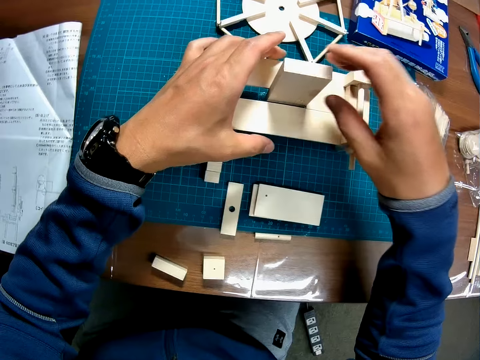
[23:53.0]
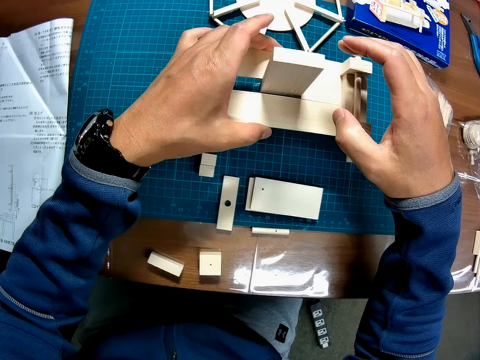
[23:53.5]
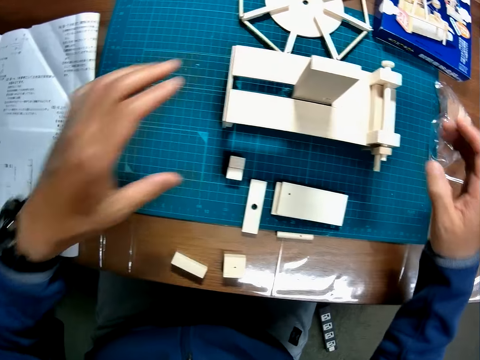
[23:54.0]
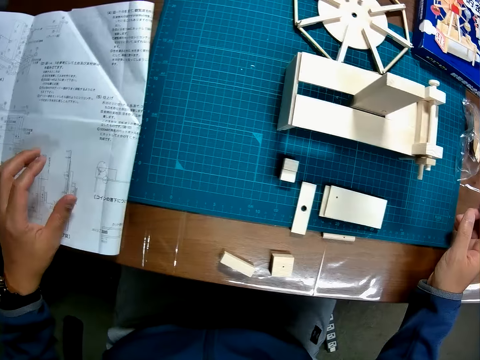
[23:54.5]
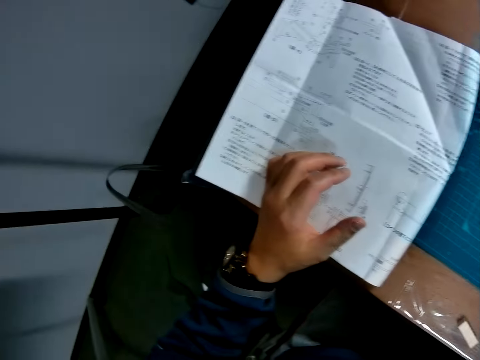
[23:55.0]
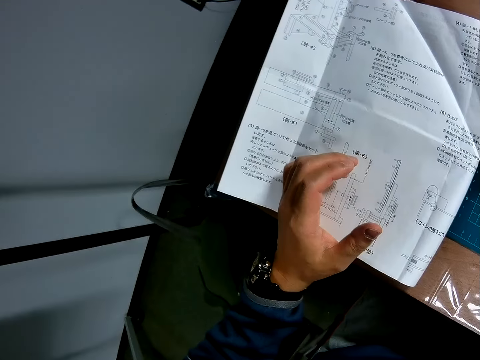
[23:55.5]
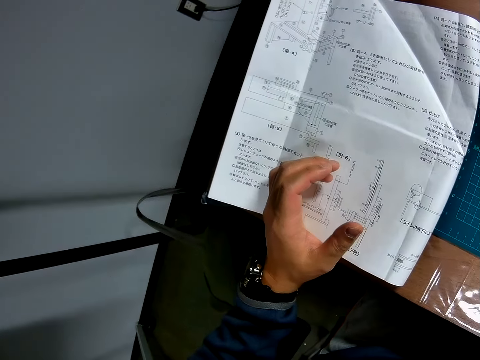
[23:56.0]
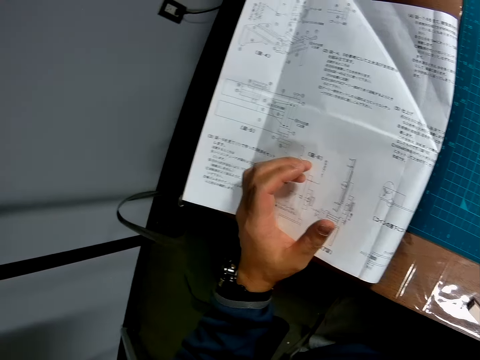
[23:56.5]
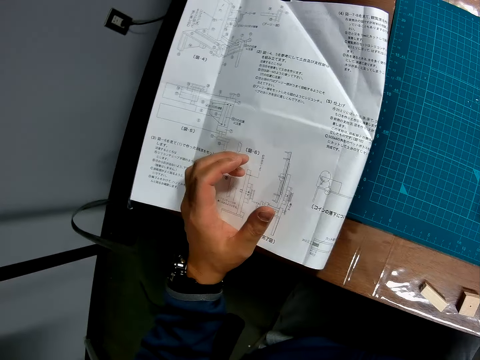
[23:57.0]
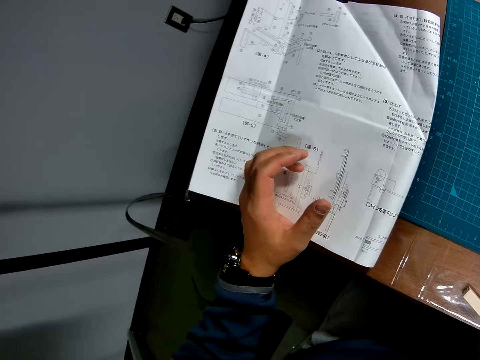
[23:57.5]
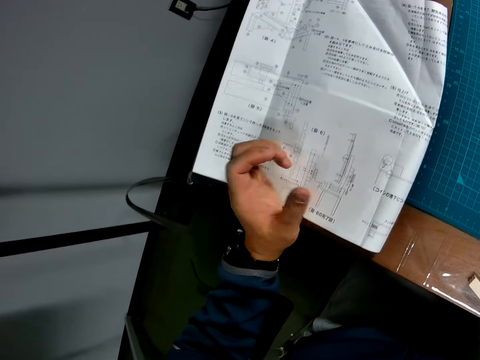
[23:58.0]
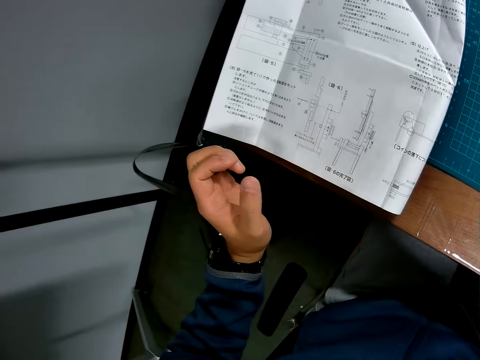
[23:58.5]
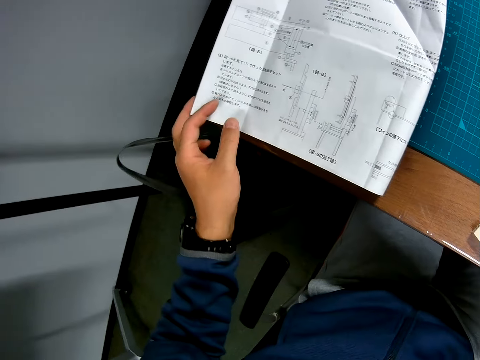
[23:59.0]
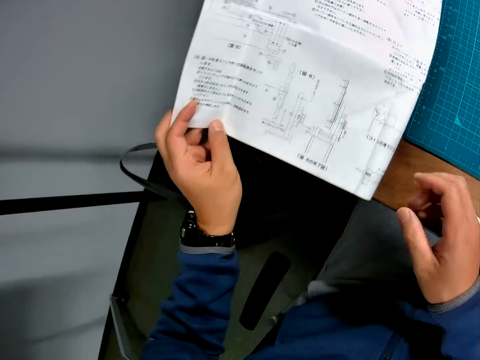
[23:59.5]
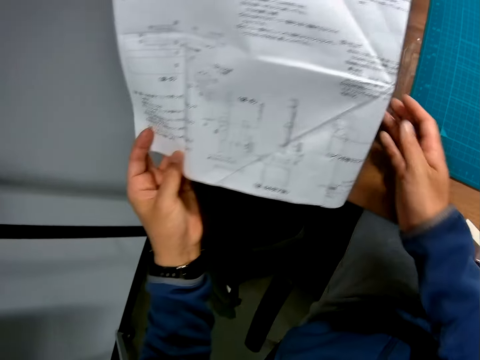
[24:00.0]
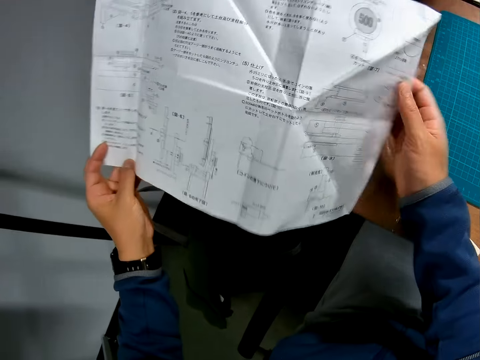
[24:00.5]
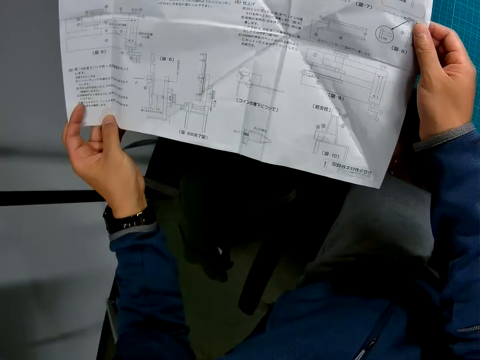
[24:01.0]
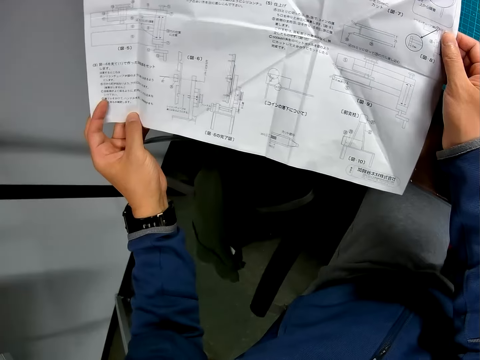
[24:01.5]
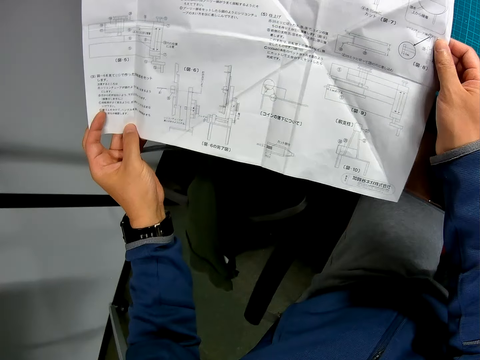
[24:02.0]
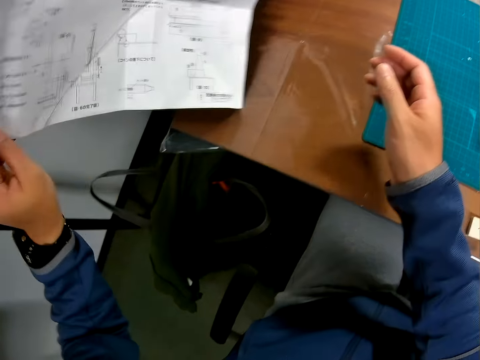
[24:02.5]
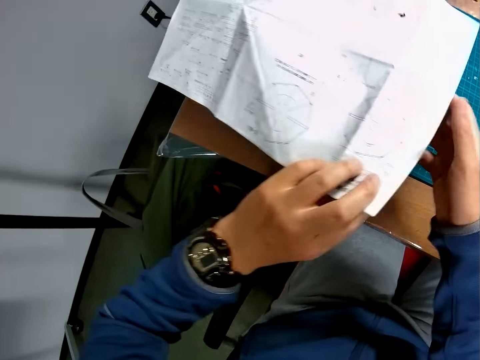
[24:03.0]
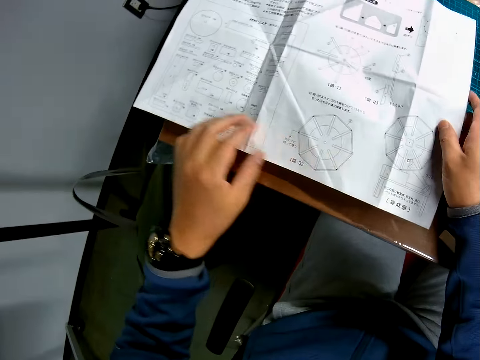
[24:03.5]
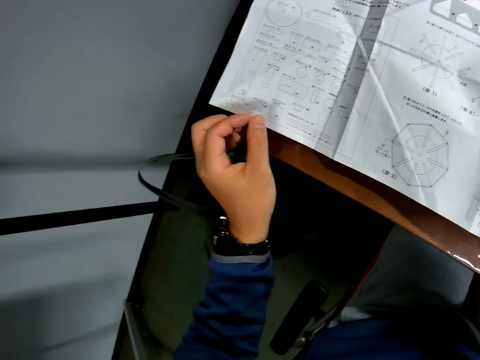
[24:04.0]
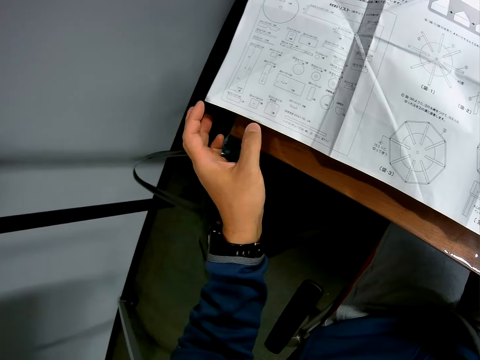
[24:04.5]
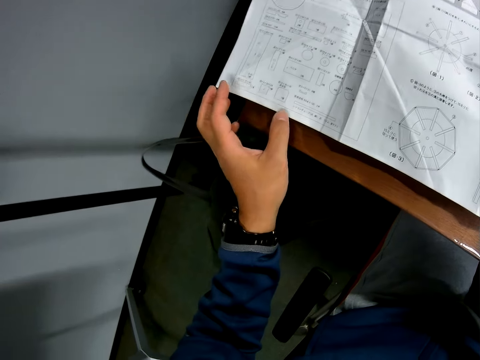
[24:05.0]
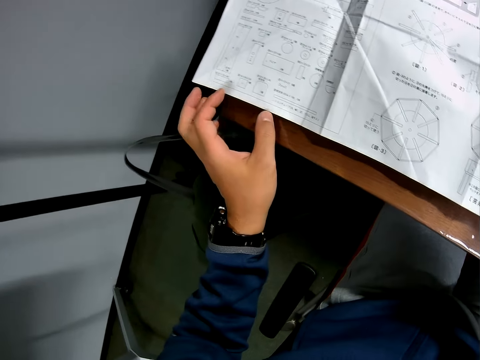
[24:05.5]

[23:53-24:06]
The camera wearer lets go of the wood material model. He reads the instruction manual. He turns over the instruction paper with his left hand. He holds the instruction manual with both hands and adjusts the instruction manual. He turns over the instruction paper with his left hand again.

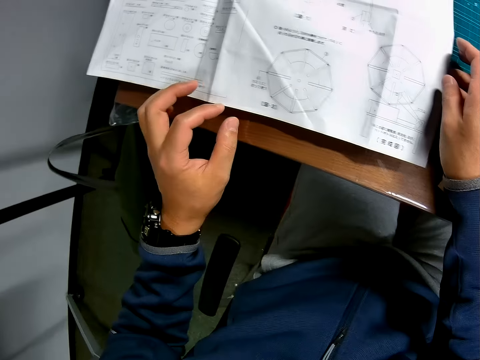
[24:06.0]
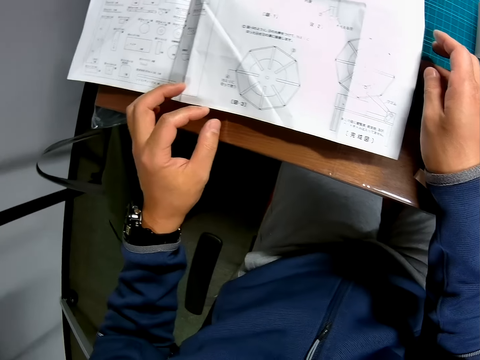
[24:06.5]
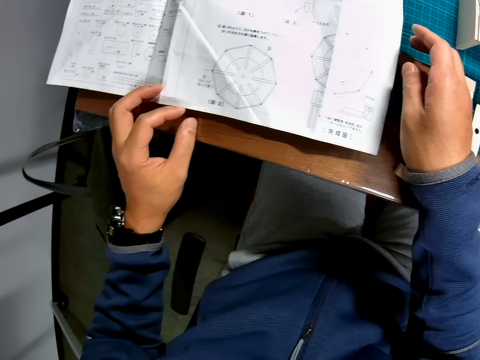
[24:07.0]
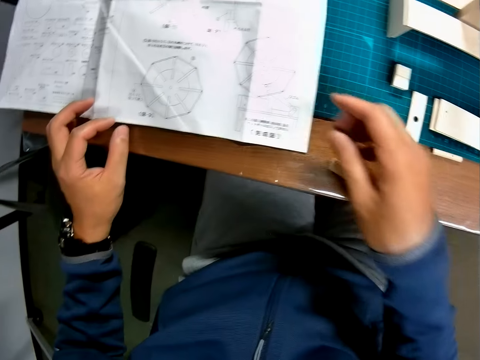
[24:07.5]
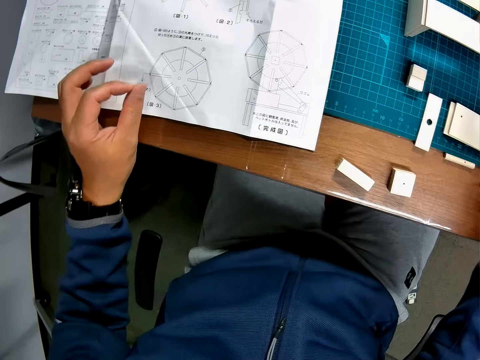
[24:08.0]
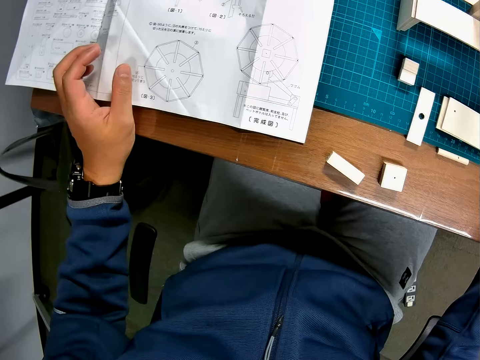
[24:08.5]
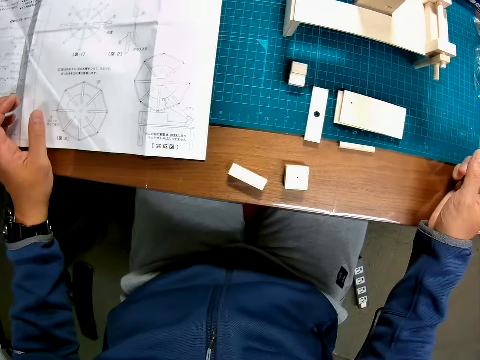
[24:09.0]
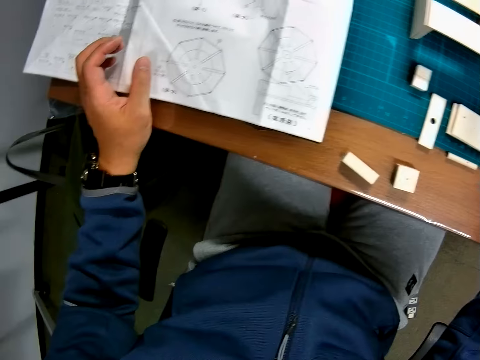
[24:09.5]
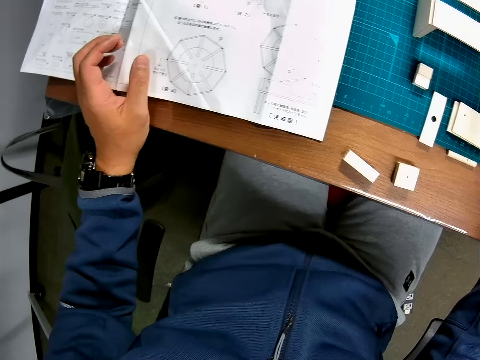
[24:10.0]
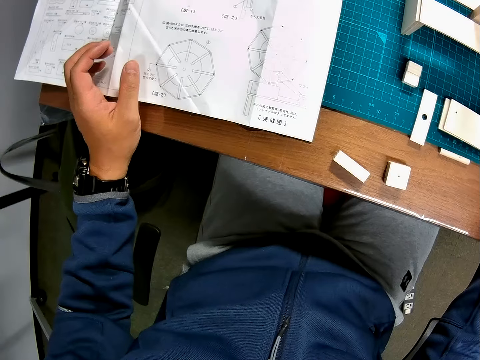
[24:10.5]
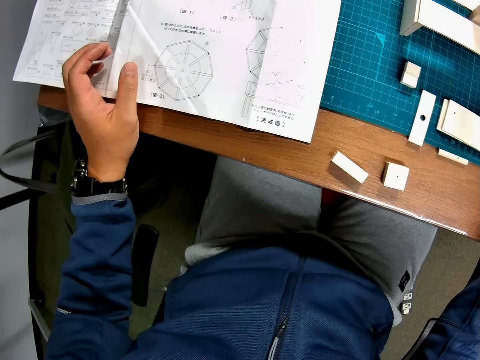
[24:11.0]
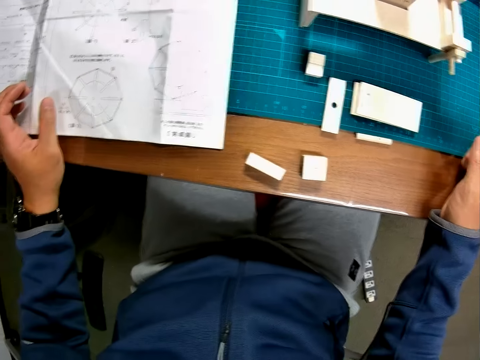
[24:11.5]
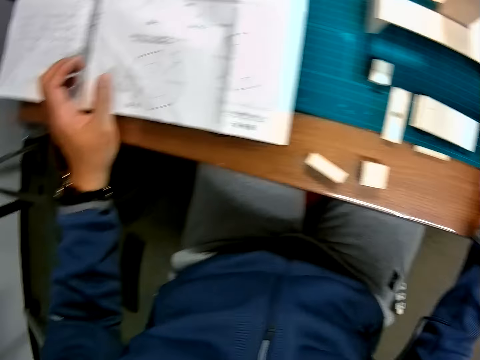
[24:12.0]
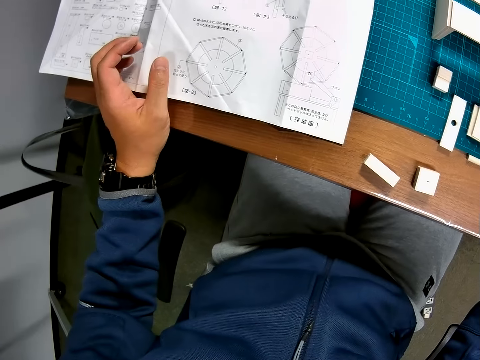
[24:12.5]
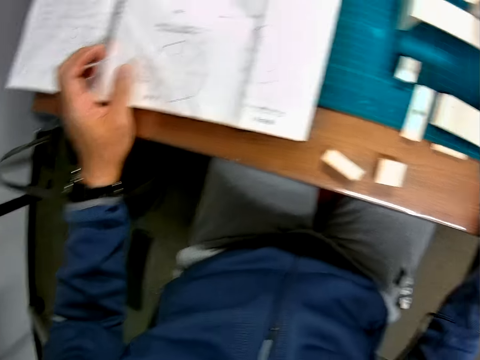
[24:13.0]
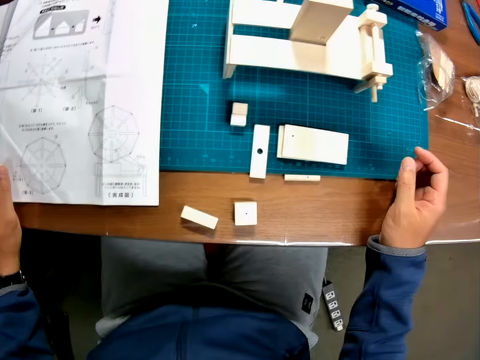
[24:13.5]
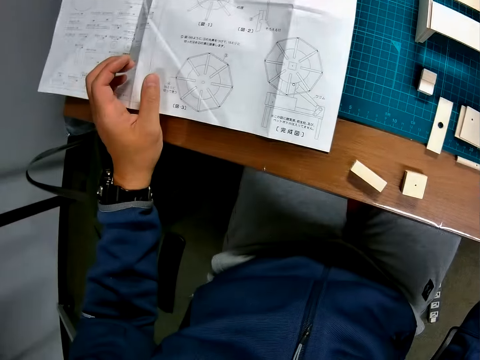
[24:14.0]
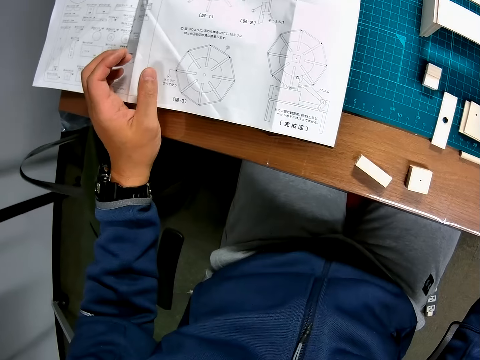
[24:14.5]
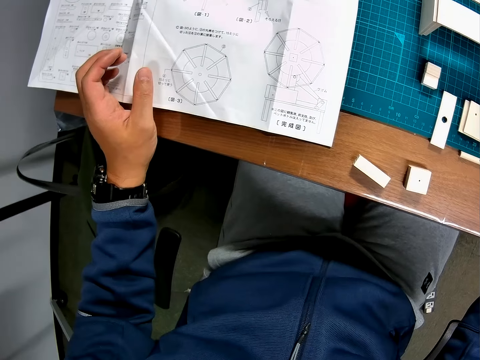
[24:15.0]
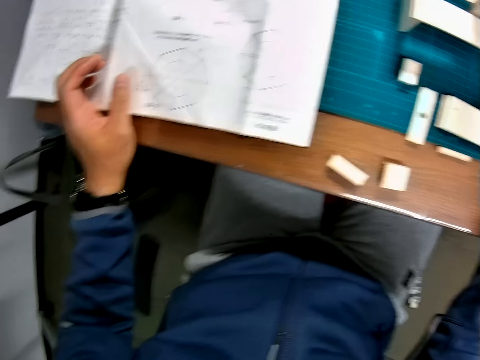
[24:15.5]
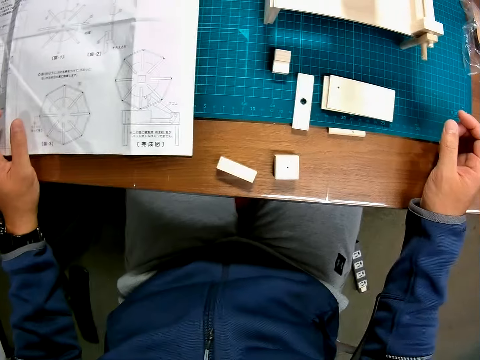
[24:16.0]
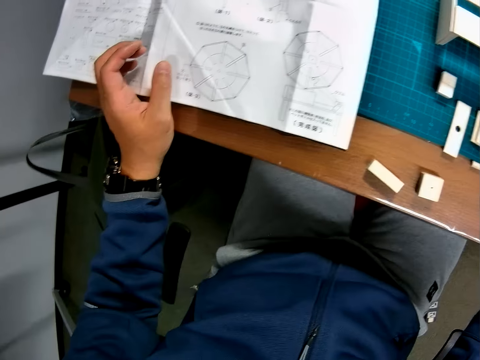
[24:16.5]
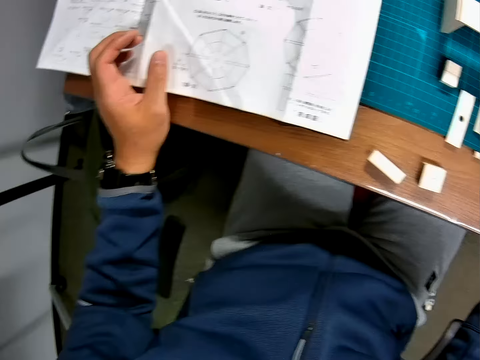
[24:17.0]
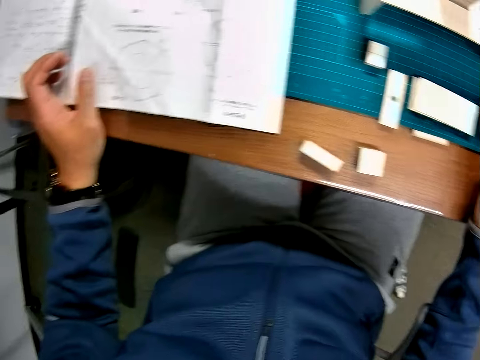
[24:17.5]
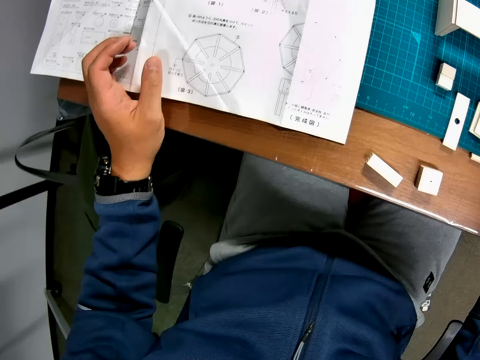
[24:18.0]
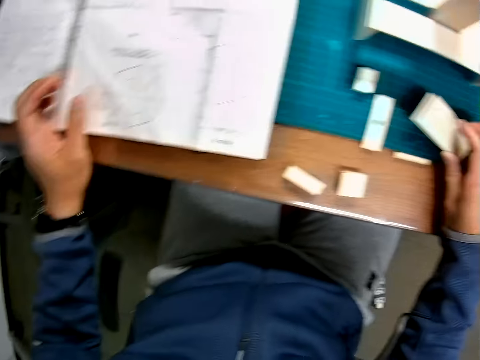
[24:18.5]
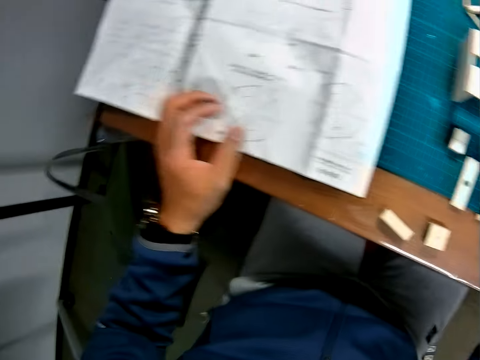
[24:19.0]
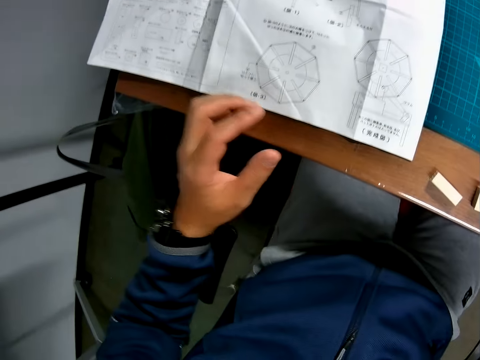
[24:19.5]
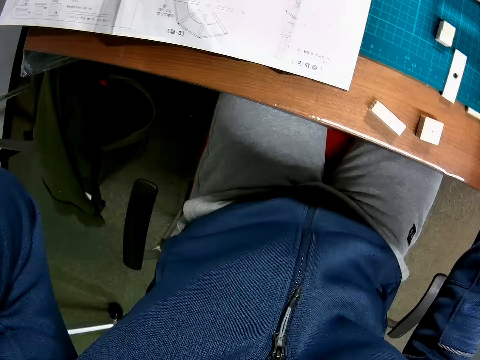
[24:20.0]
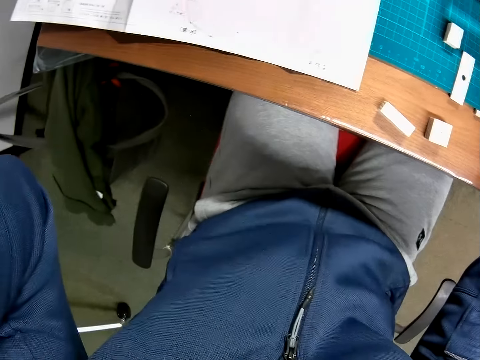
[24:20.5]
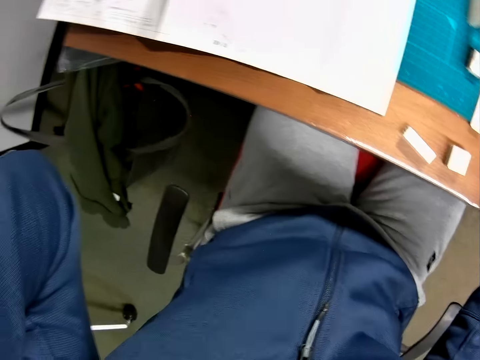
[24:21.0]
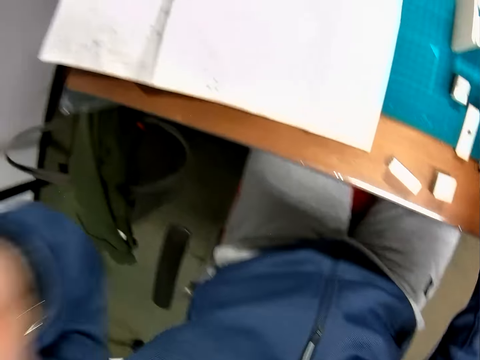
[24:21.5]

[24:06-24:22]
The camera wearer lets go of the instruction manual with his right hand. He picks up a wooden piece or piece of wood from the table. He puts down the piece of wood on the table. He touches his face with his left hand. He adjusts the egocentric camera.
